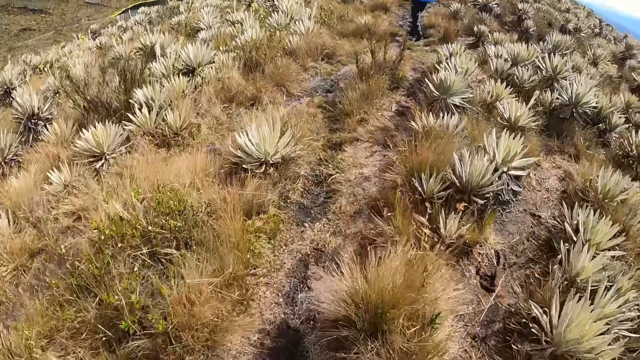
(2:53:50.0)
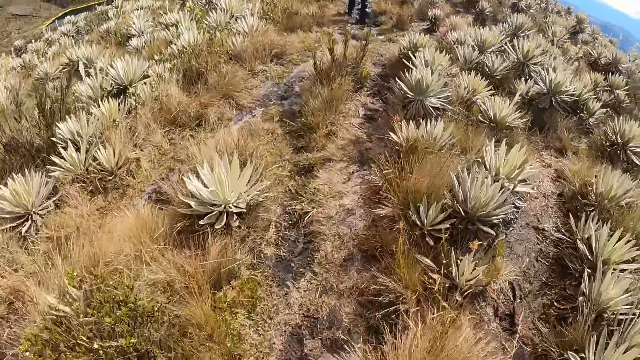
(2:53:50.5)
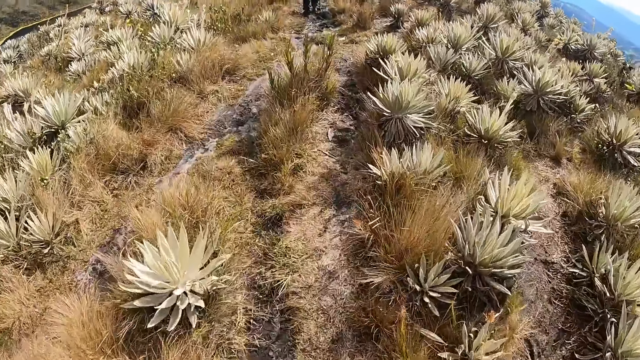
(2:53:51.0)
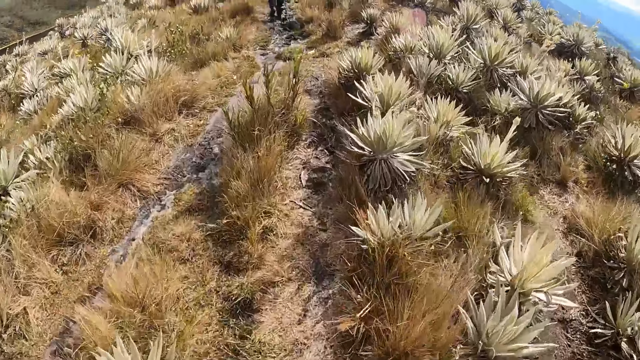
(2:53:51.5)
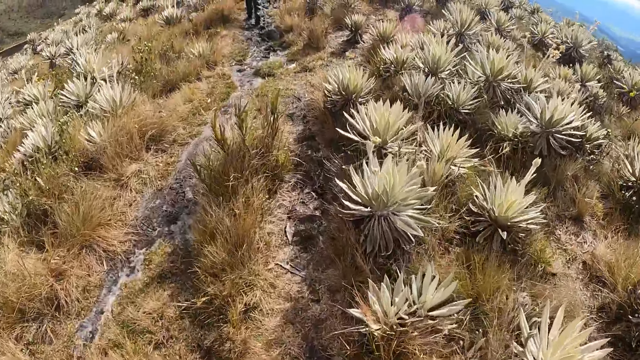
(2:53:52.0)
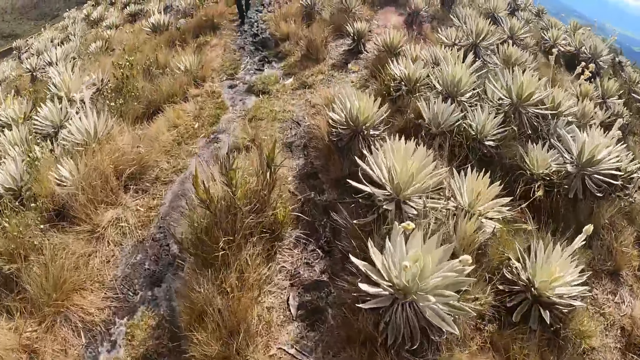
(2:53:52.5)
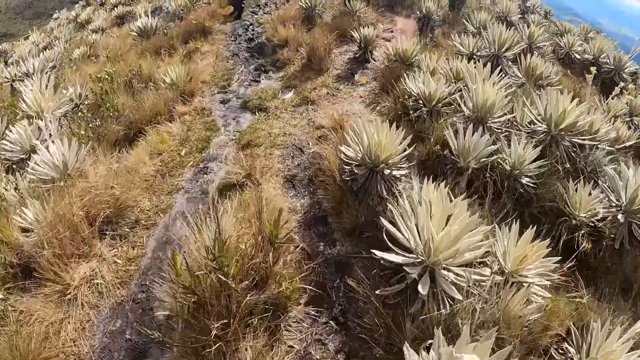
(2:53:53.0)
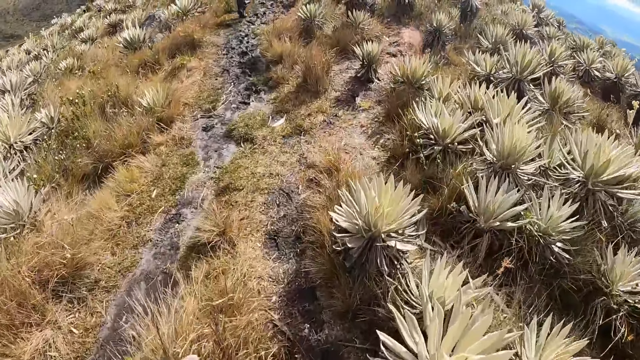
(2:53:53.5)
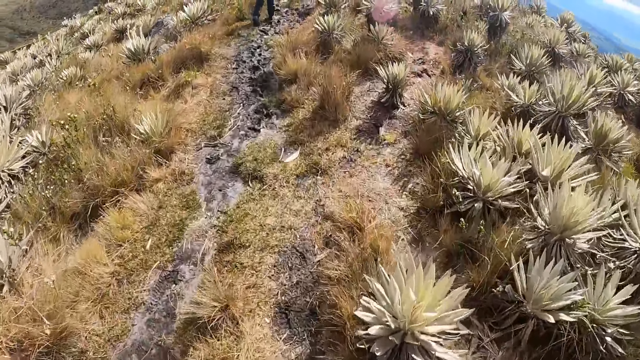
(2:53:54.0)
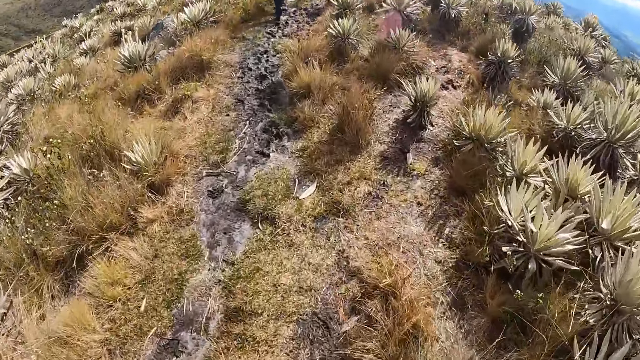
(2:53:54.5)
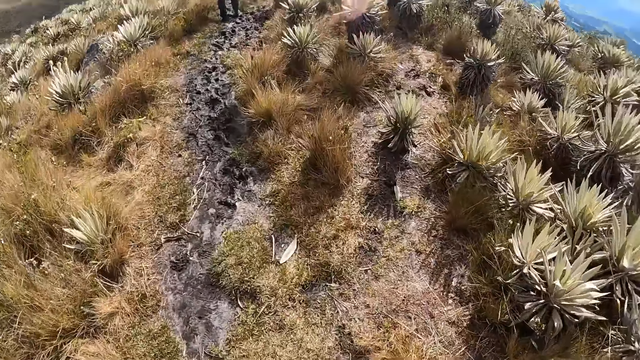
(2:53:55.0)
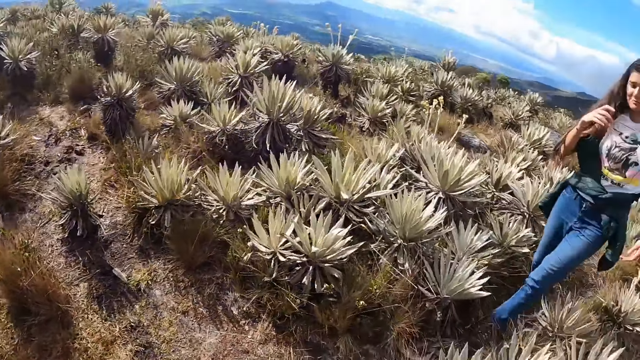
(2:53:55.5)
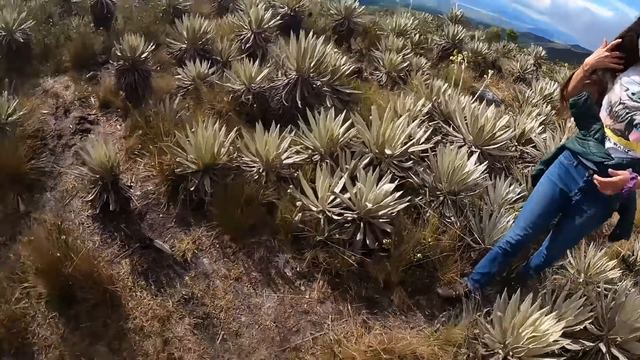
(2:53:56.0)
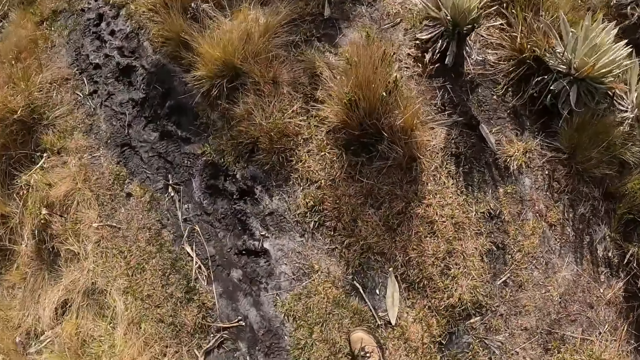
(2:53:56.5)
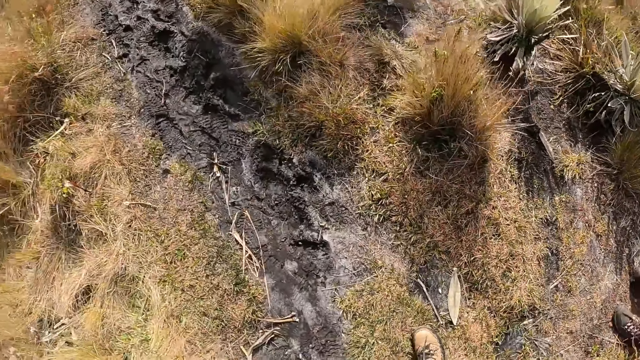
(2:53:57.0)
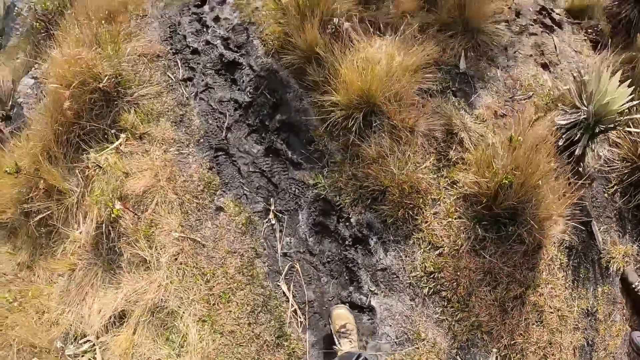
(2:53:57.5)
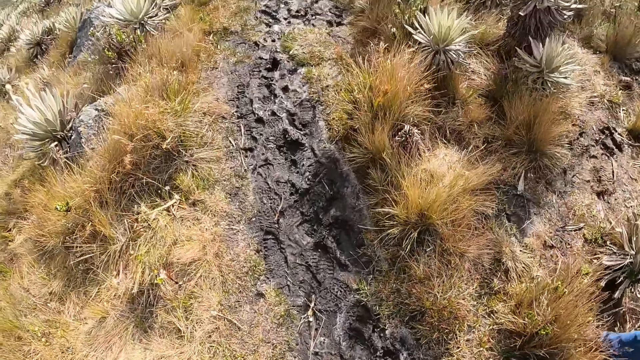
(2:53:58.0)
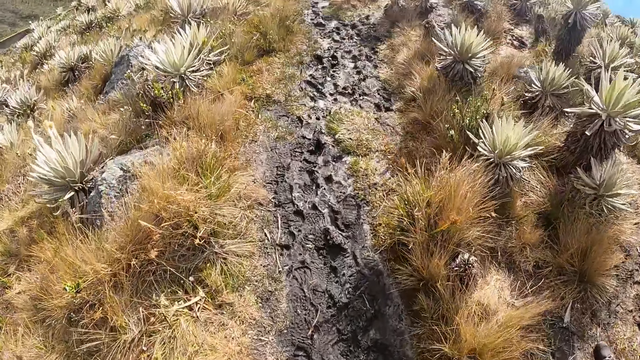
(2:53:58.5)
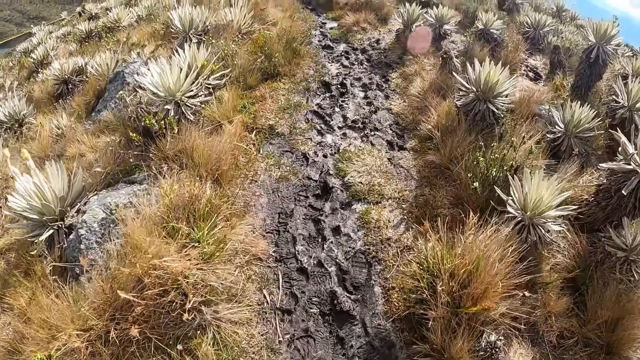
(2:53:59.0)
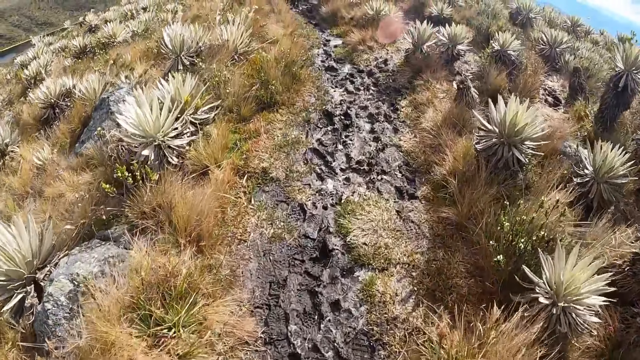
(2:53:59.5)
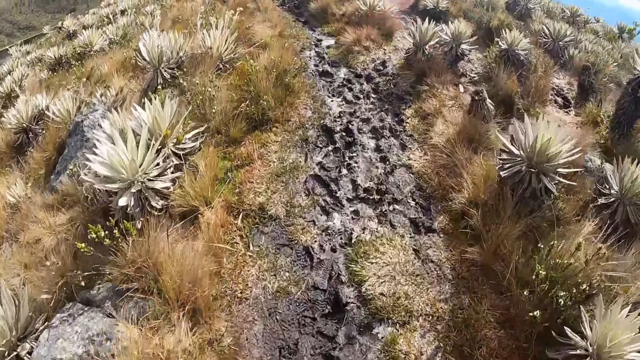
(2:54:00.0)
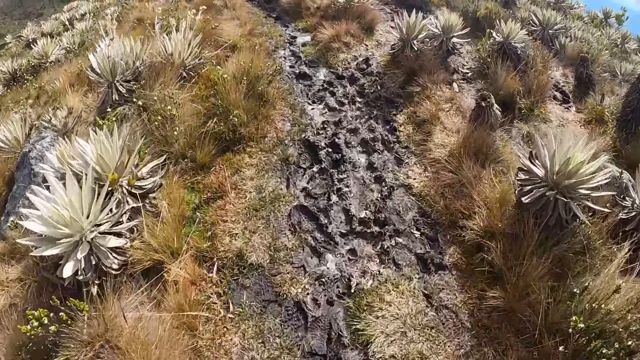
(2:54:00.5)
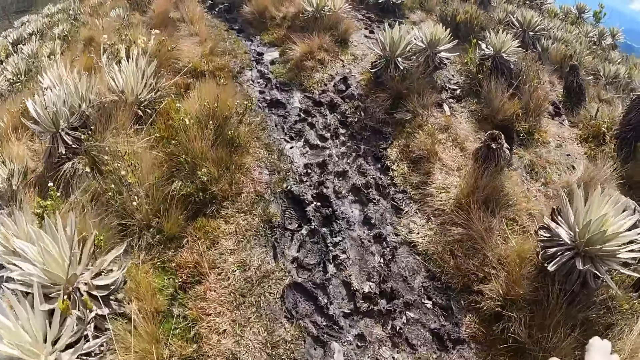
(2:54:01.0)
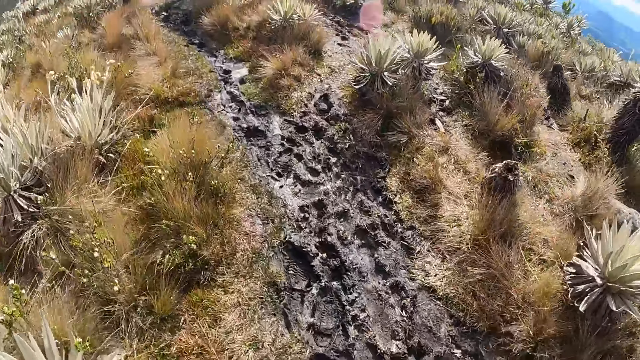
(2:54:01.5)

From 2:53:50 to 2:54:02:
The woman touches her hair with her right hand. The camera wearer looks around. They look down.

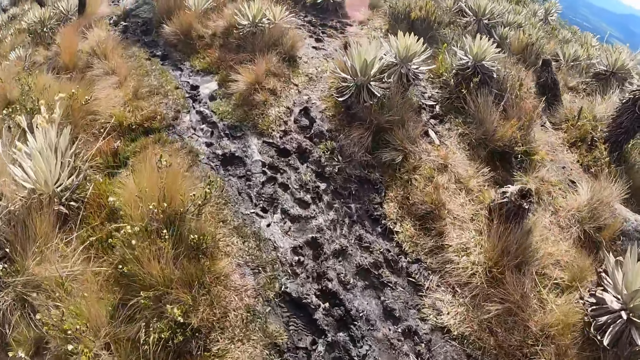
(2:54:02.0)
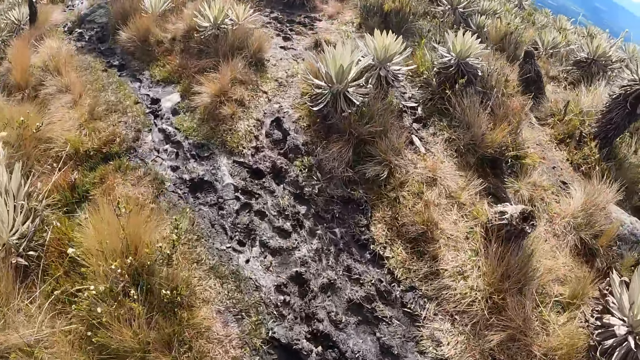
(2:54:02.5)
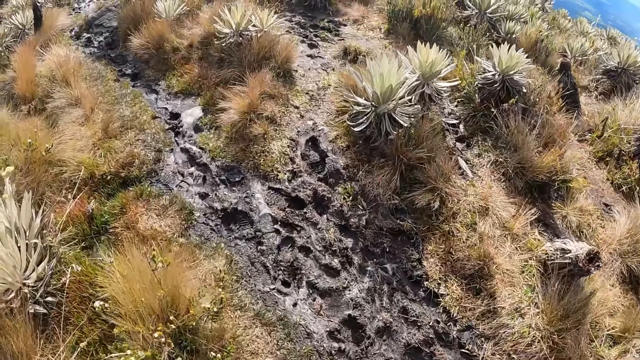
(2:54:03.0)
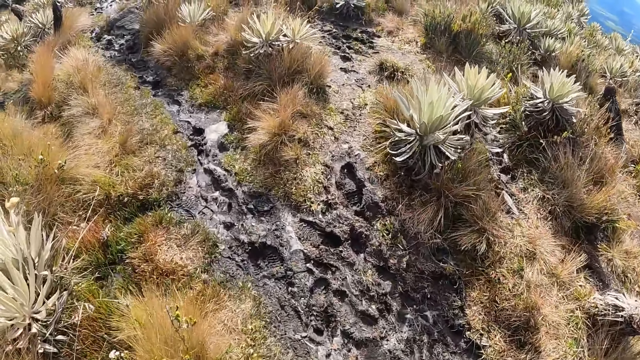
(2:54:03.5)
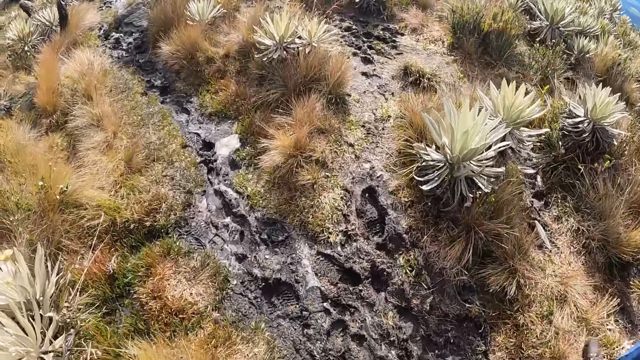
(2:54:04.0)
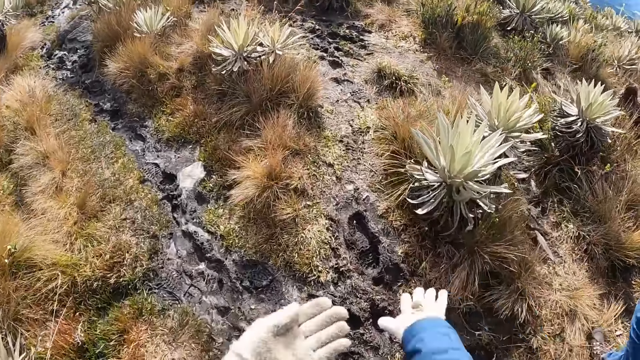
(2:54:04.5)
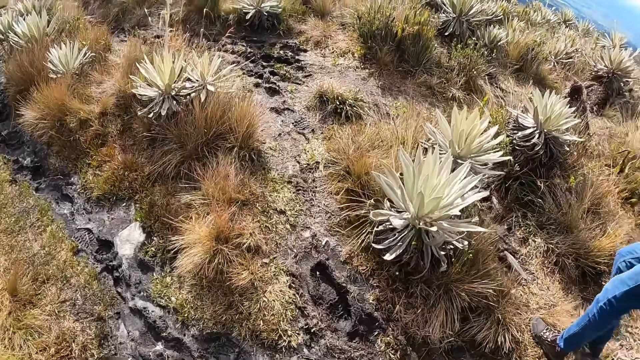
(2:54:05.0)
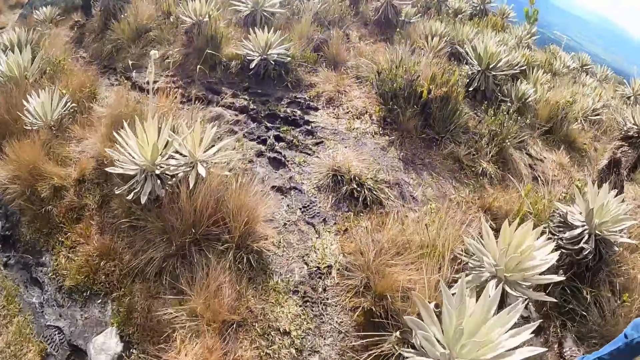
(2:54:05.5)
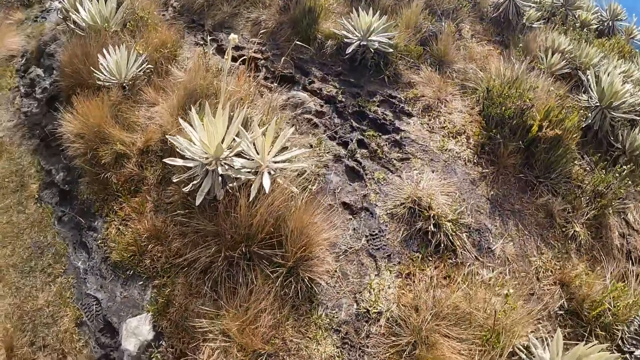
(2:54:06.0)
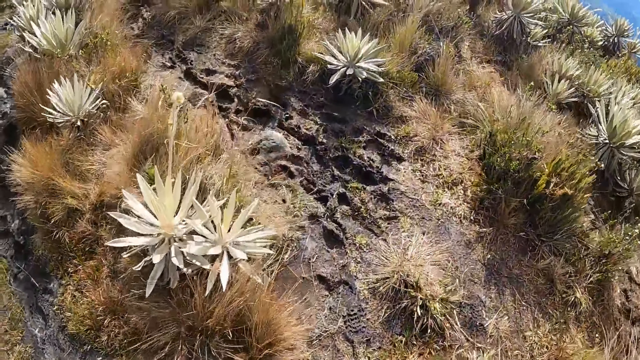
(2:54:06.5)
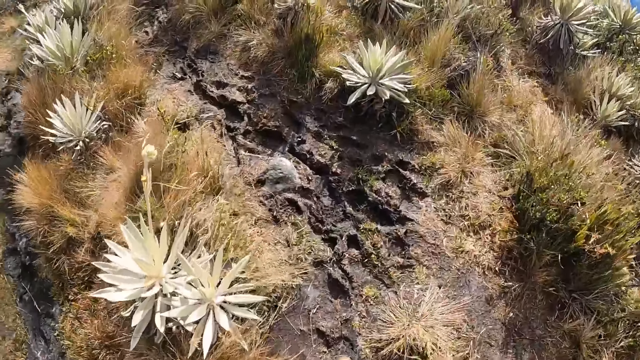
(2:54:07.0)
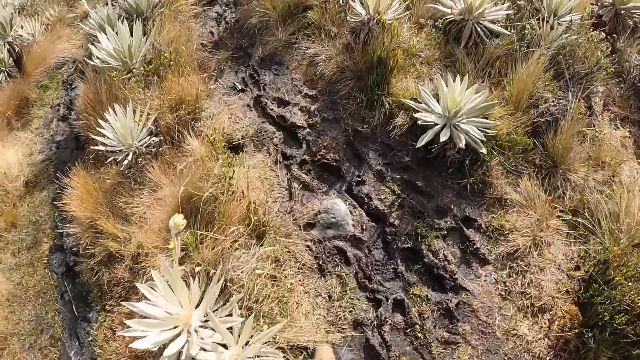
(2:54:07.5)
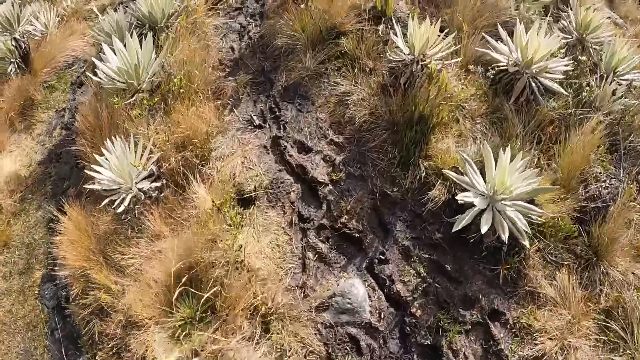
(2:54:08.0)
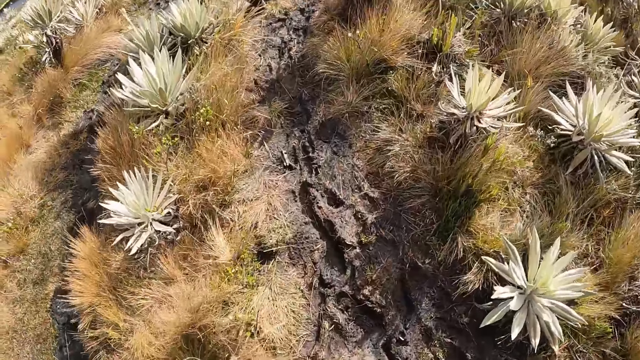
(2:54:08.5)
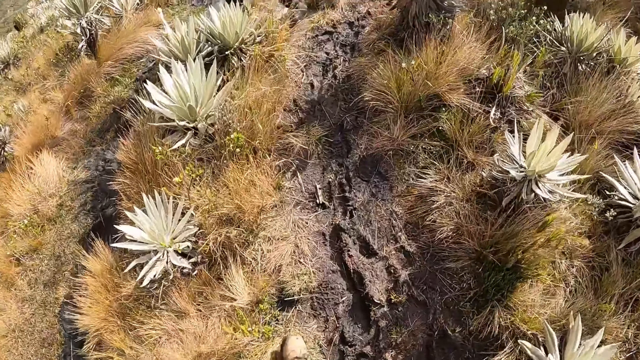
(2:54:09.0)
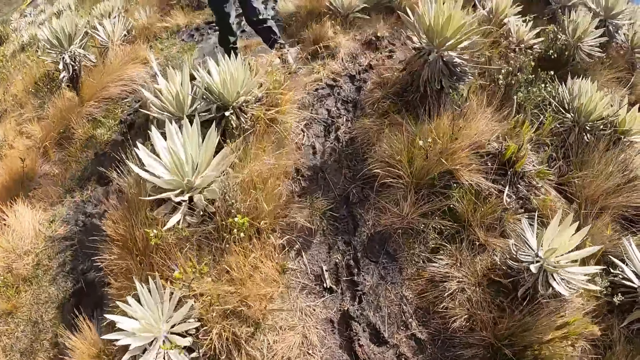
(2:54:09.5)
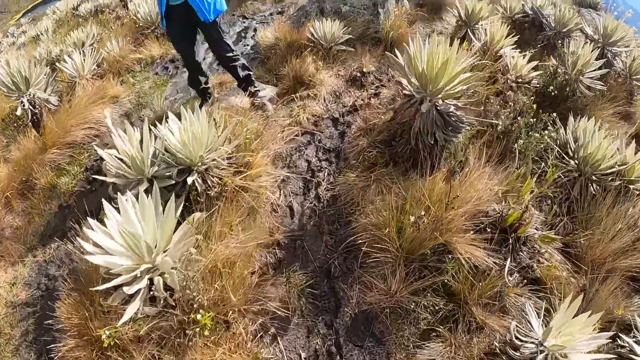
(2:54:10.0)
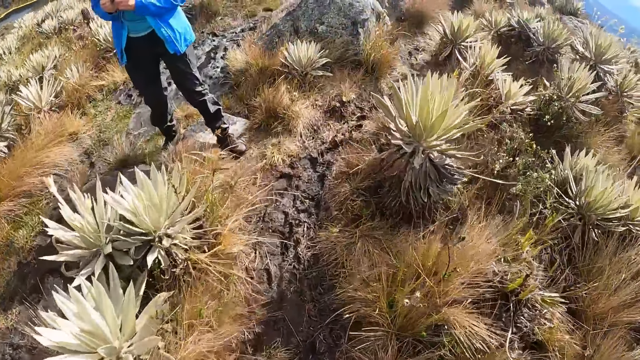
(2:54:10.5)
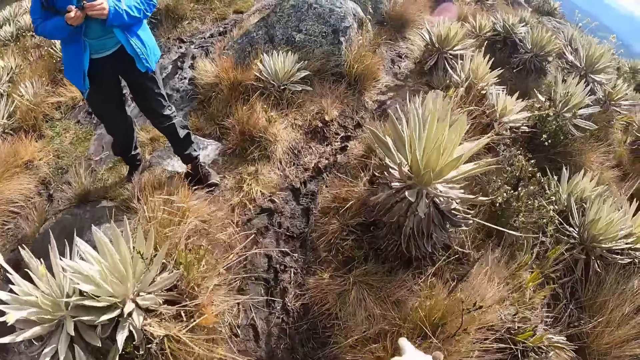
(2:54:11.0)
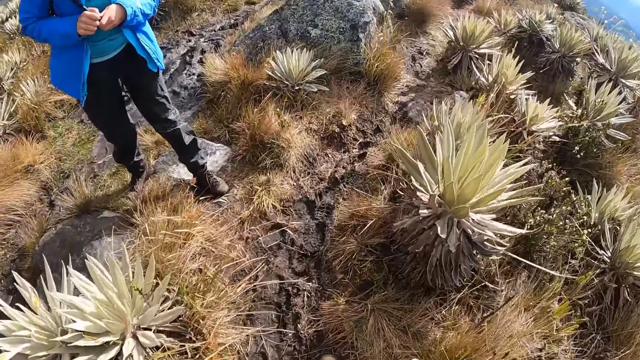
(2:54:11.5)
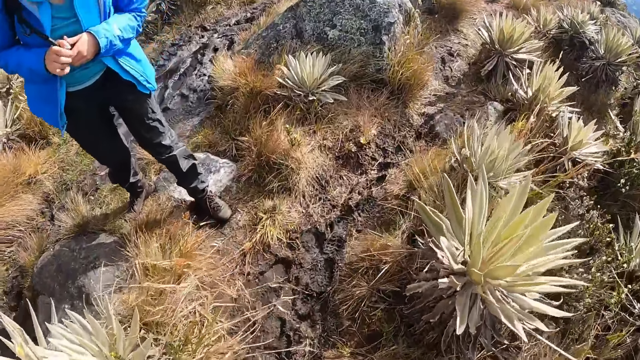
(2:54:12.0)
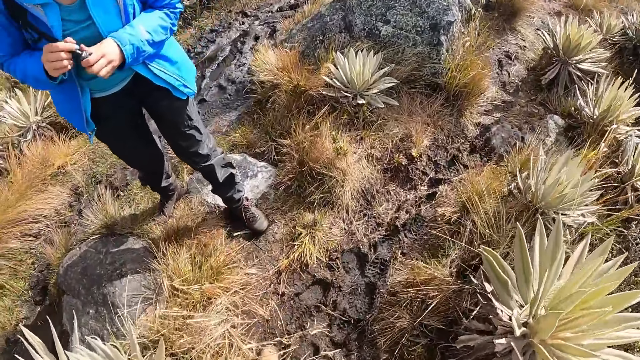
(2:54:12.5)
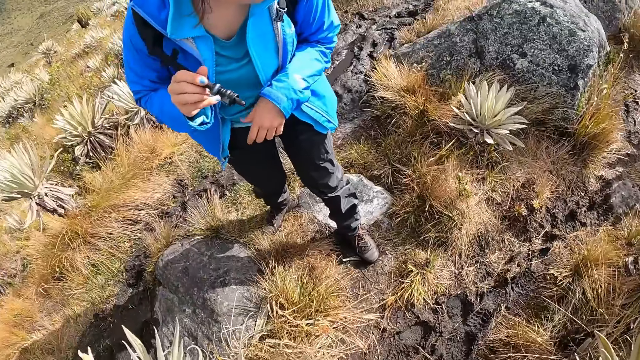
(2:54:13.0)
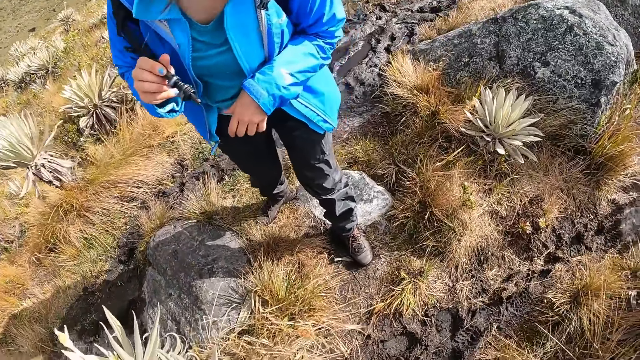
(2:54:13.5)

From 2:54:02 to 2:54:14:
A woman lifts a tube with her right hand.
